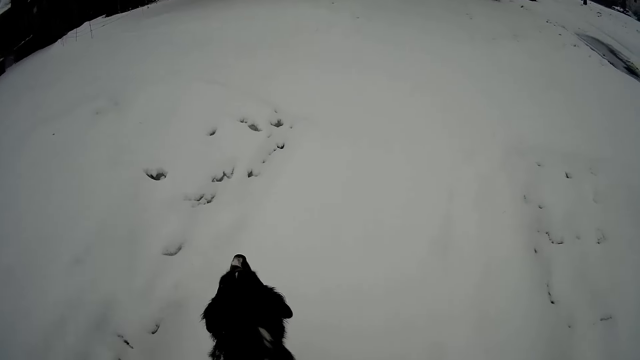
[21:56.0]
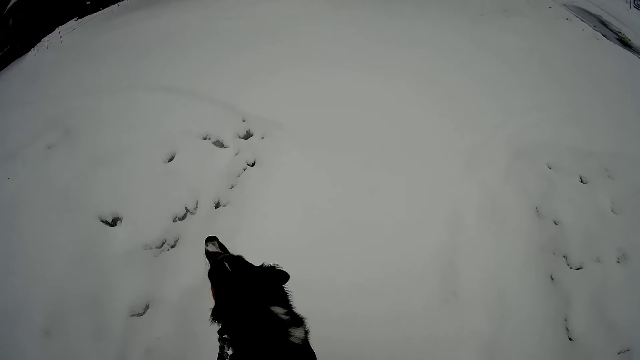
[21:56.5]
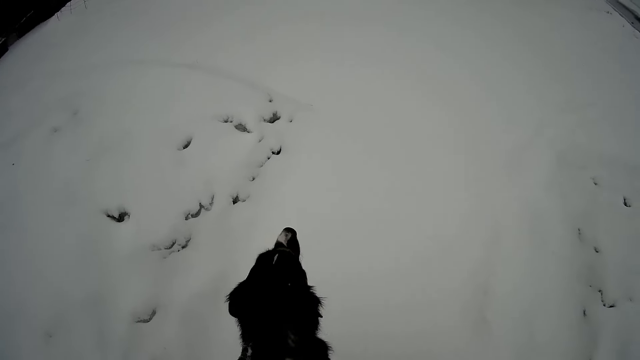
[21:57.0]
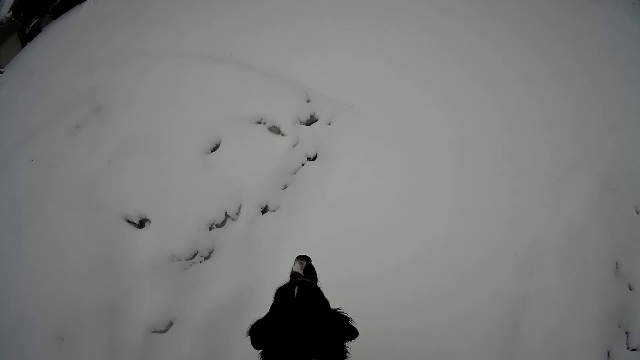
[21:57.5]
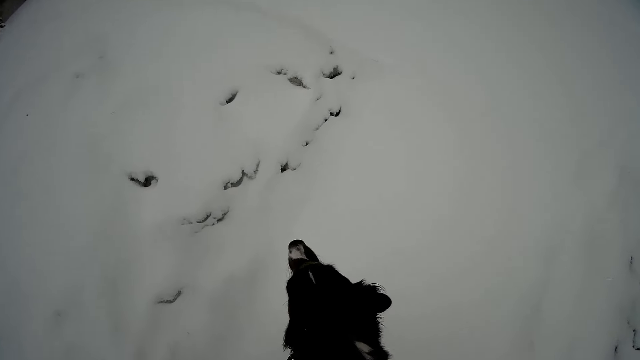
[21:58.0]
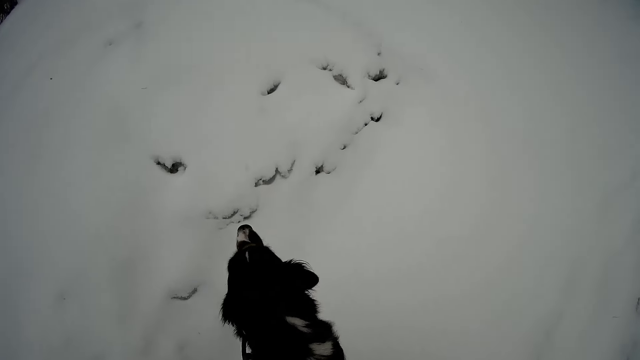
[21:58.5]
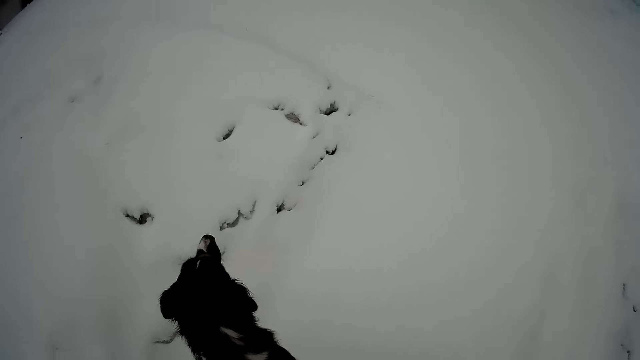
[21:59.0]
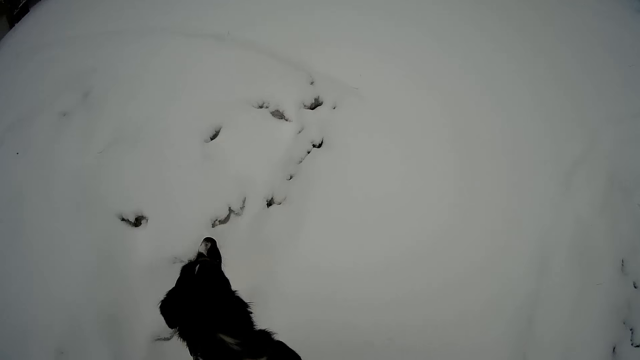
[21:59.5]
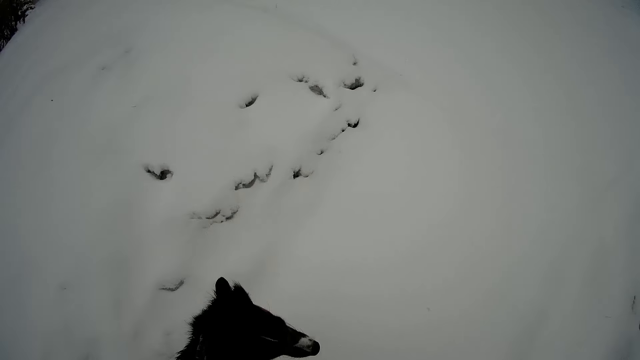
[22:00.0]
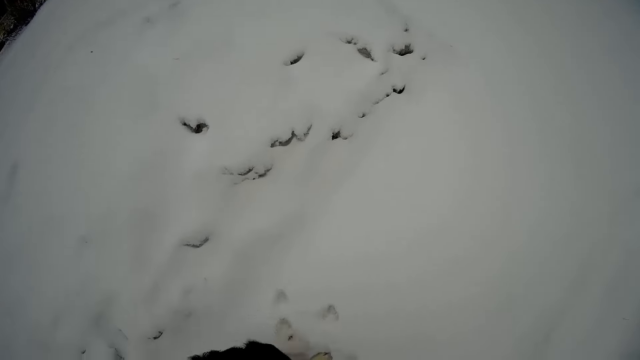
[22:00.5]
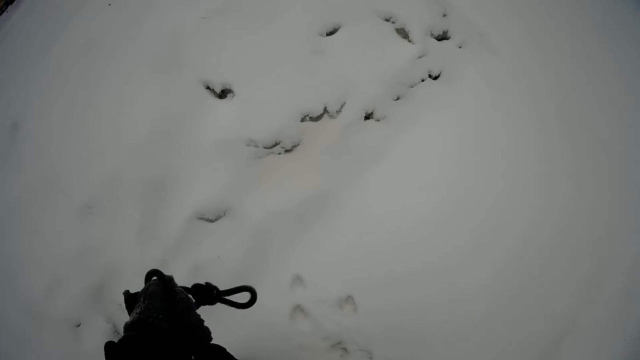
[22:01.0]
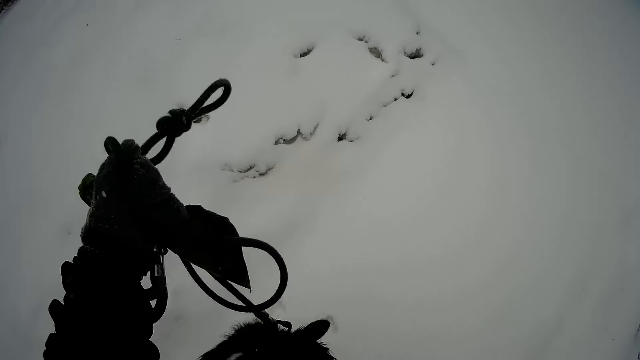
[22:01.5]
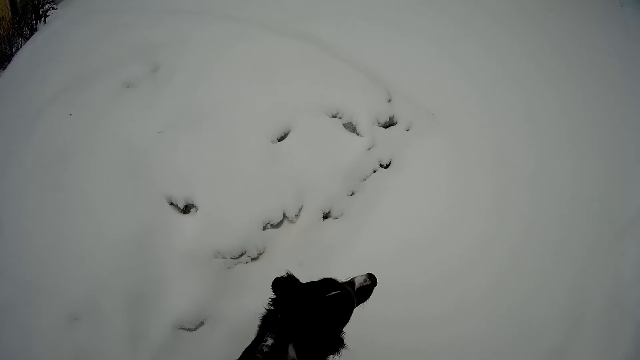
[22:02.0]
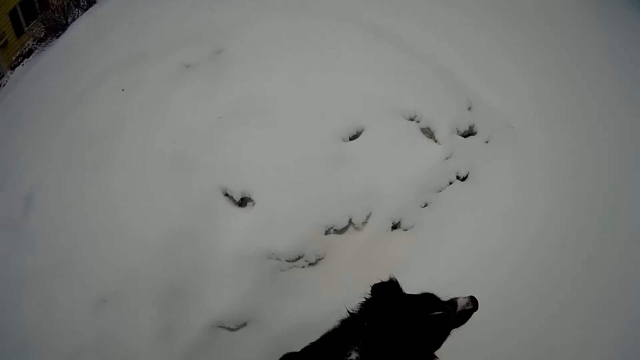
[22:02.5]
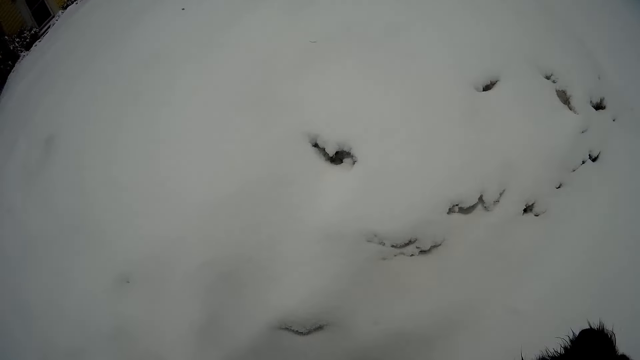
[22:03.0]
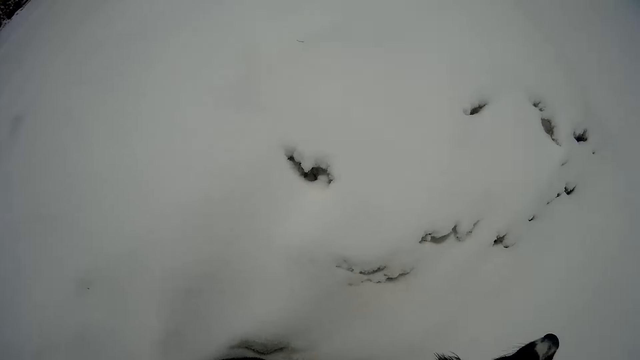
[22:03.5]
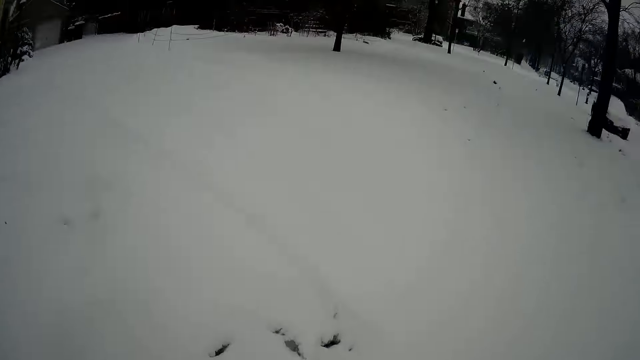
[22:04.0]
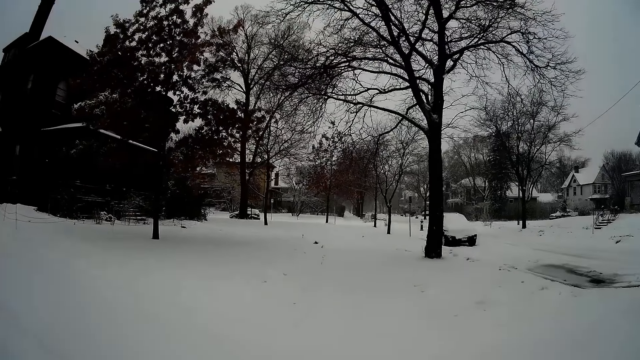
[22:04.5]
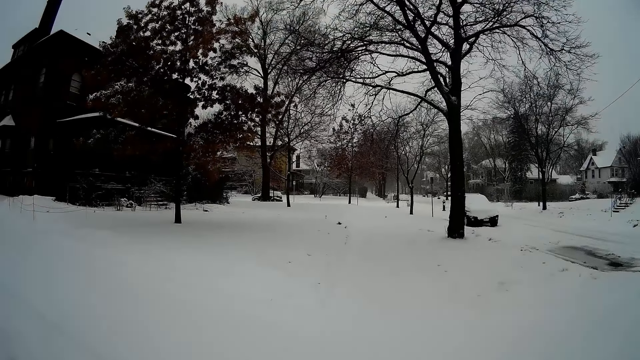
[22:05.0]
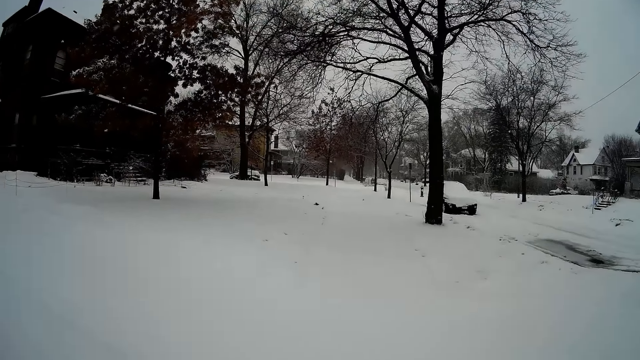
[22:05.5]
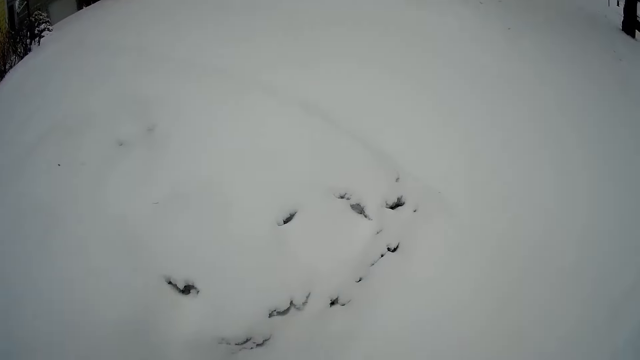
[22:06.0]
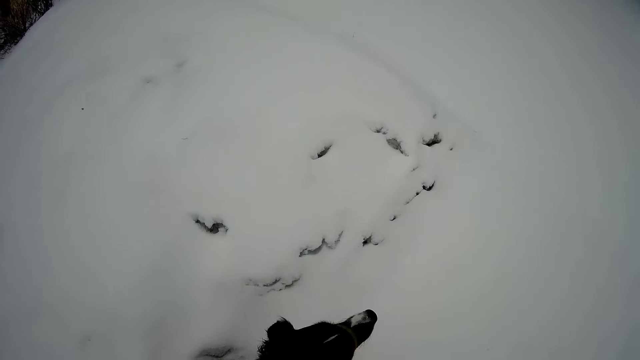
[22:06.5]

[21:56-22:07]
The camera wearer looks around. He pulls the leash in his left hand.

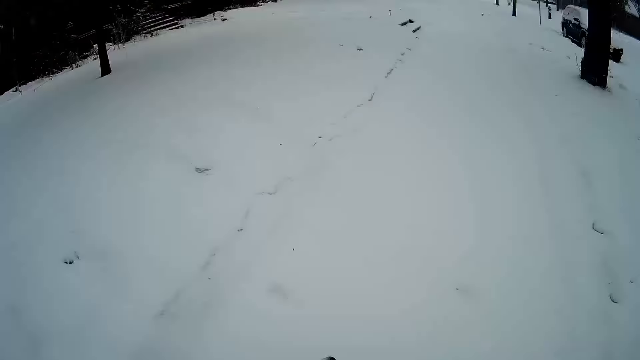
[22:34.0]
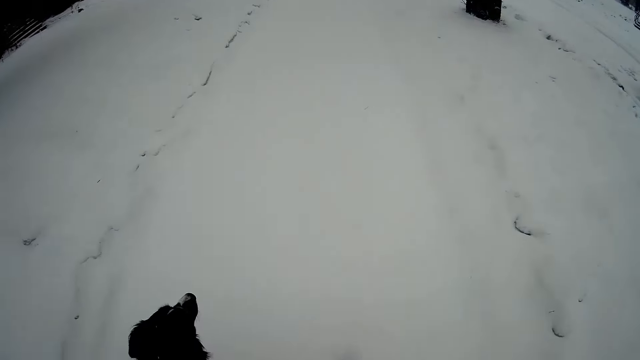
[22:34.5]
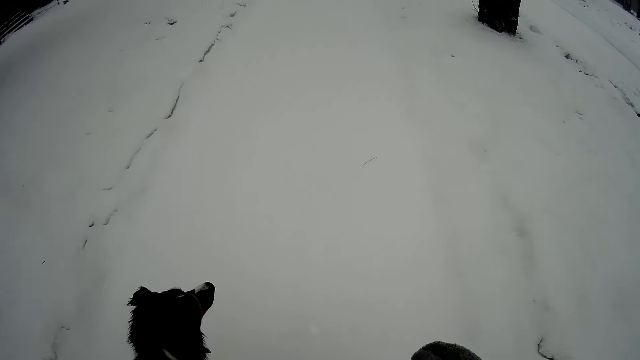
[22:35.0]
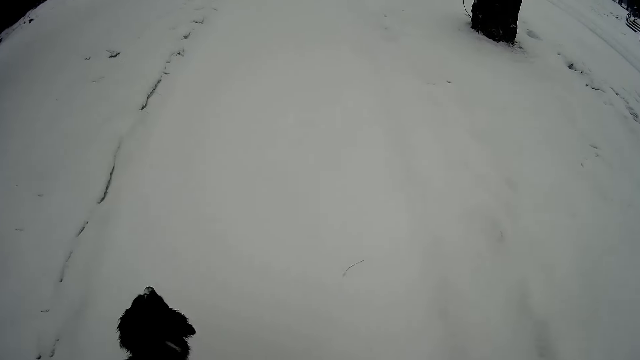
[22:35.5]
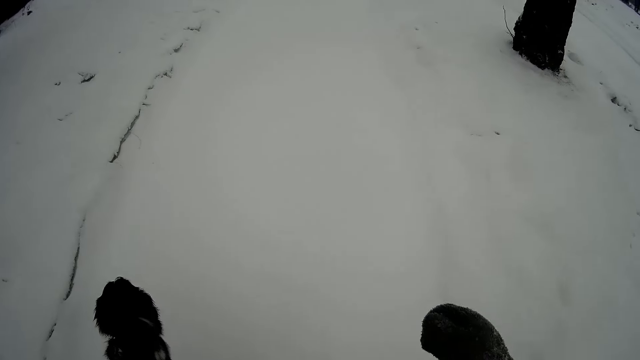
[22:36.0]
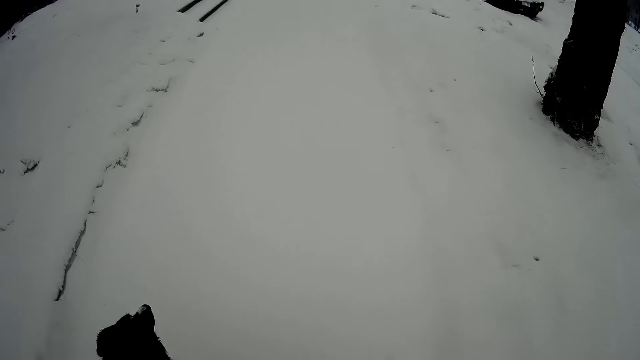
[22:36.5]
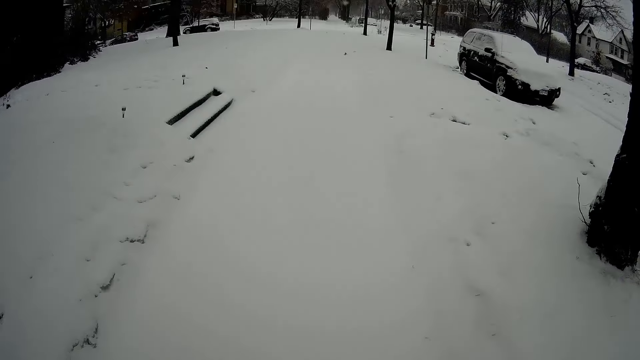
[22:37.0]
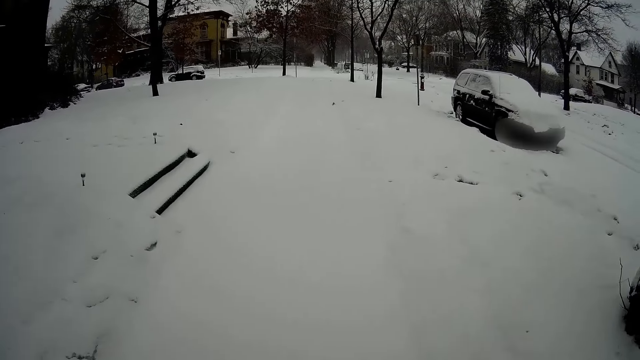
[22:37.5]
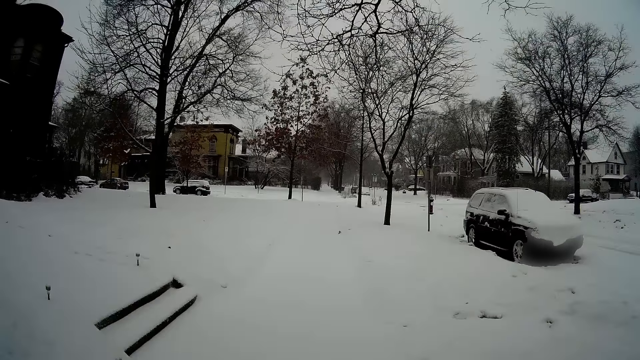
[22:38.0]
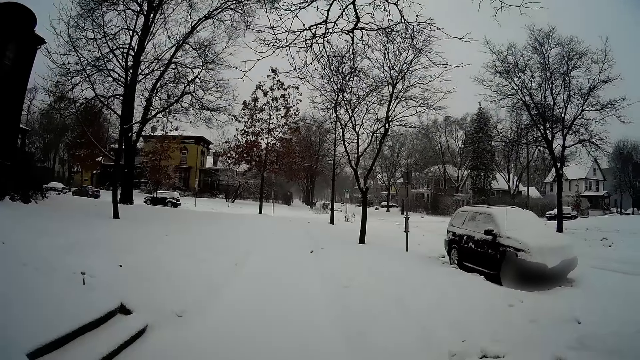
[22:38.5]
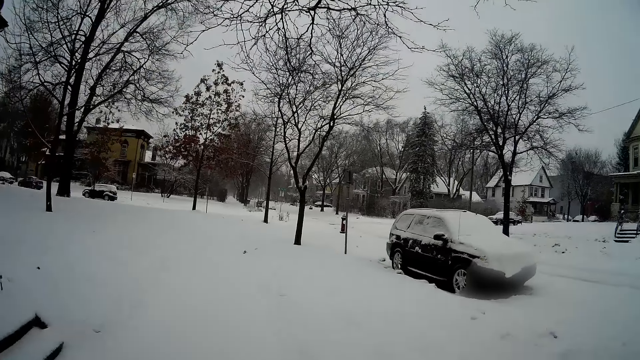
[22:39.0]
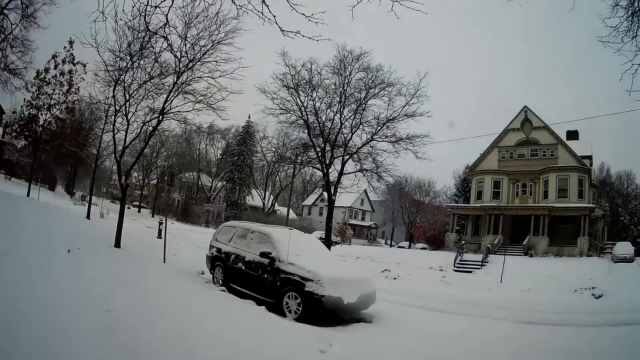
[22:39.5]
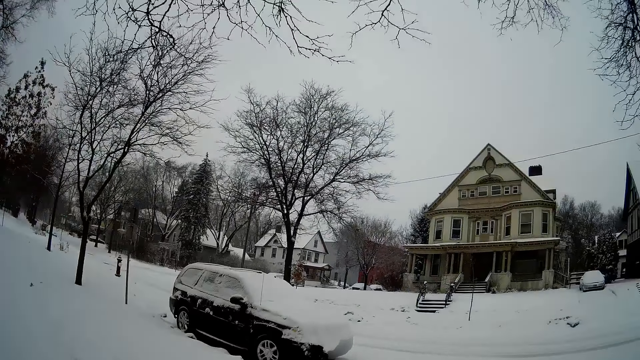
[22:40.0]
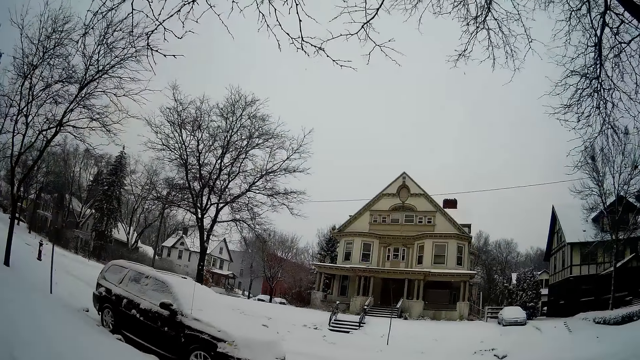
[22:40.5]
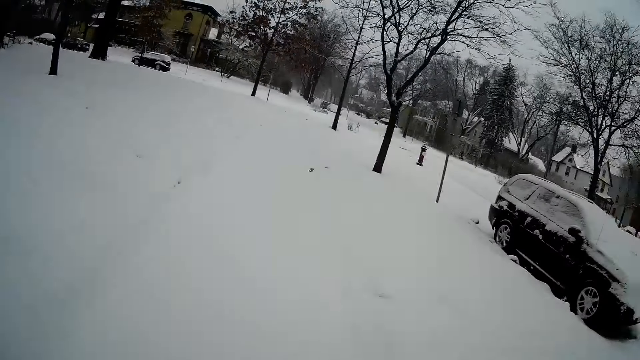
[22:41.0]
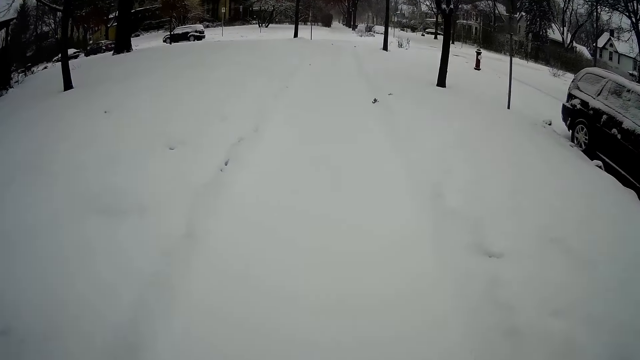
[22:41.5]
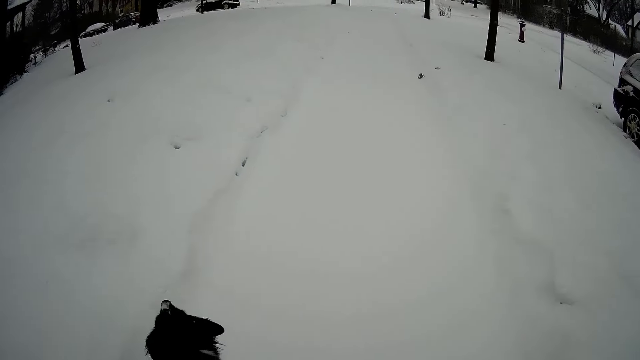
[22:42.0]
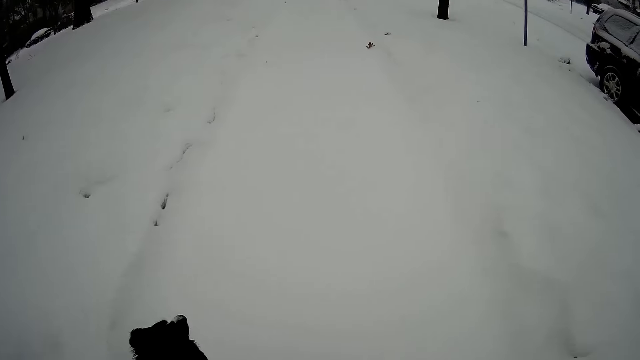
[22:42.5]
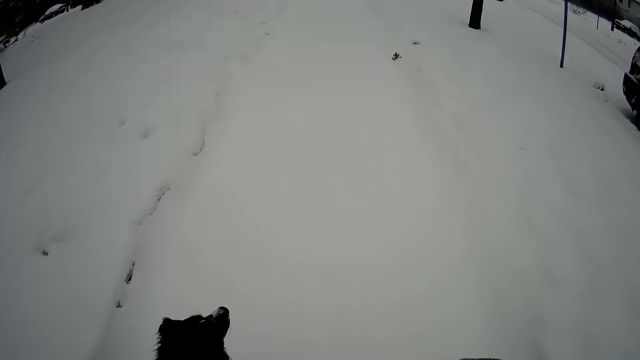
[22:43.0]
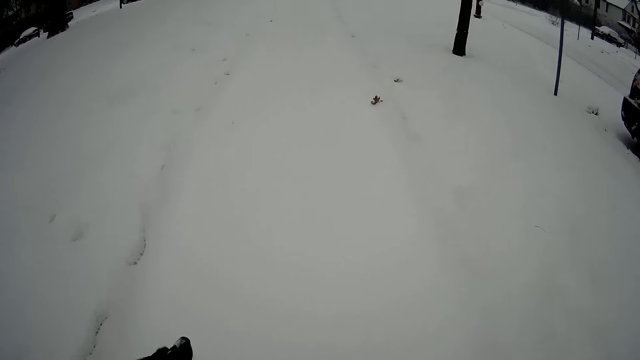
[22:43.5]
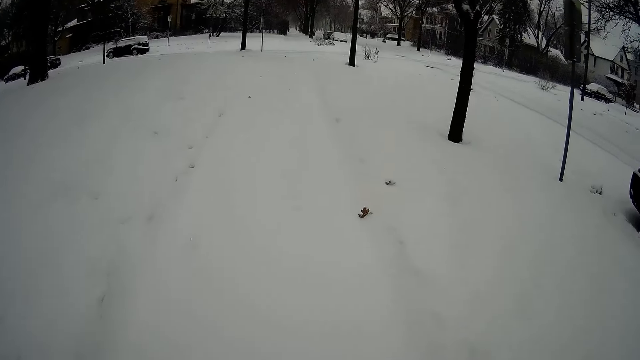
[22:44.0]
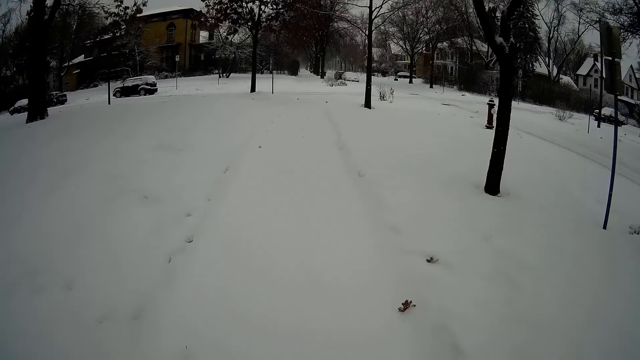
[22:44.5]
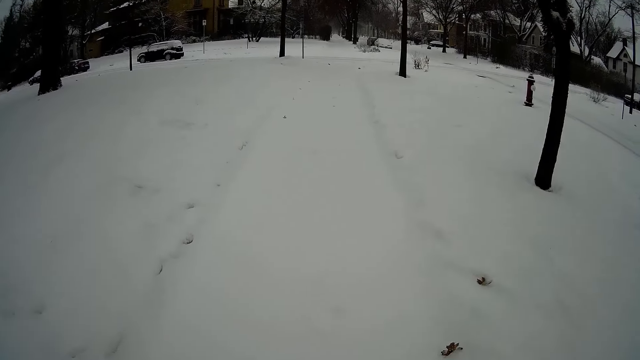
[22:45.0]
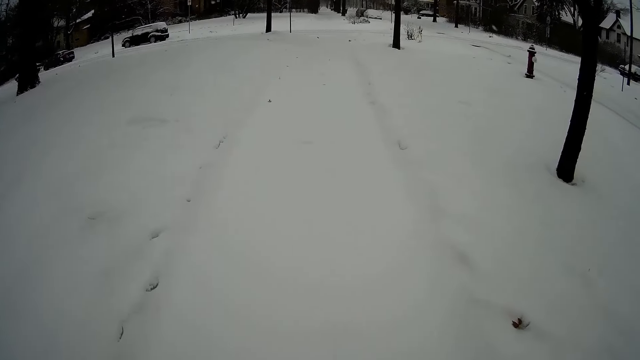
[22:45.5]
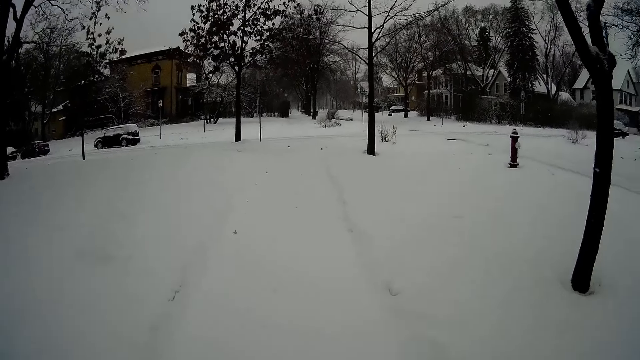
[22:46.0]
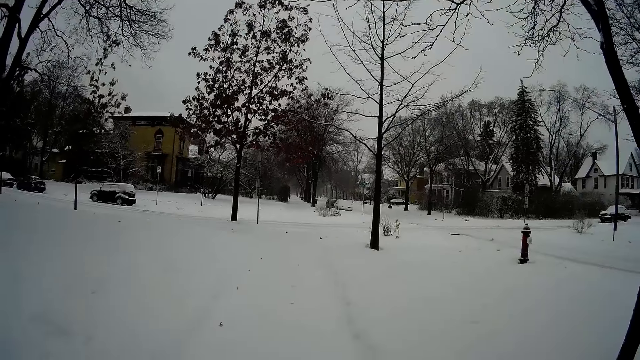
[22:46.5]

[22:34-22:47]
The camera wearer walks around. They look around. They walk around.
